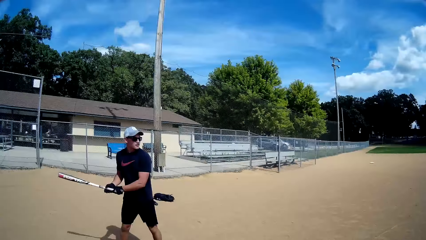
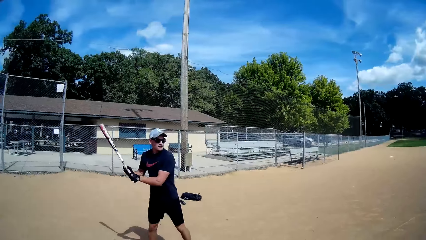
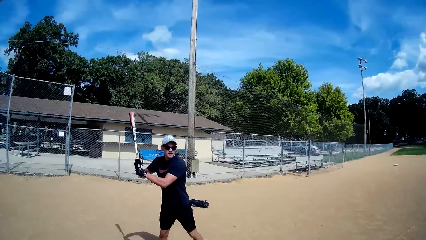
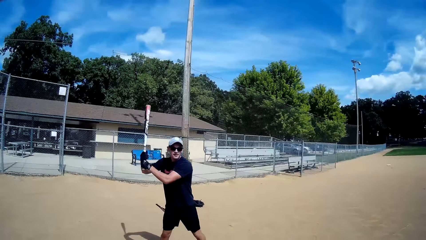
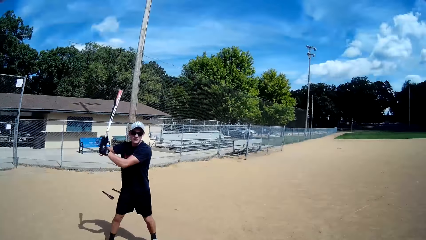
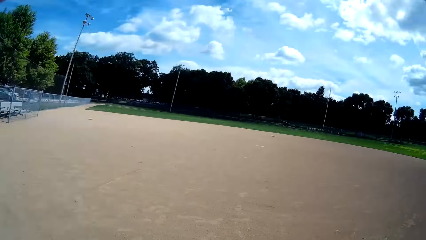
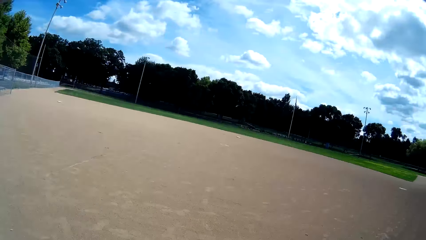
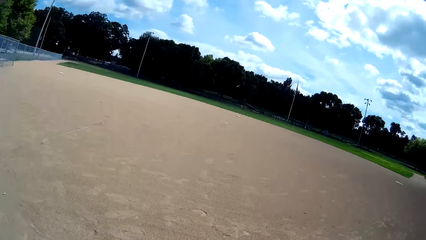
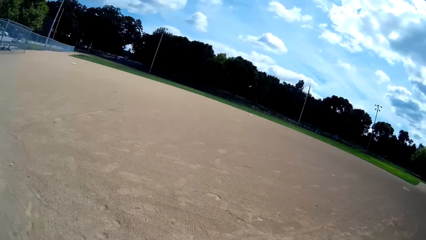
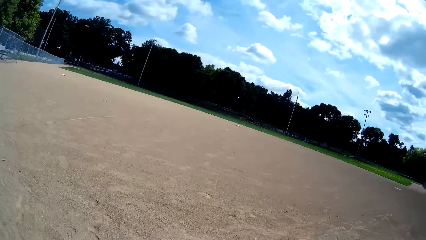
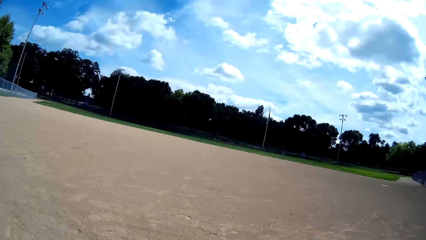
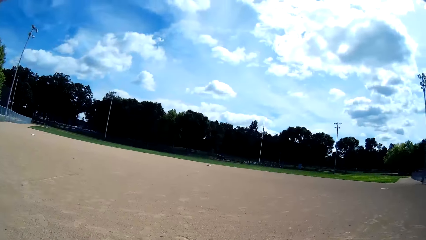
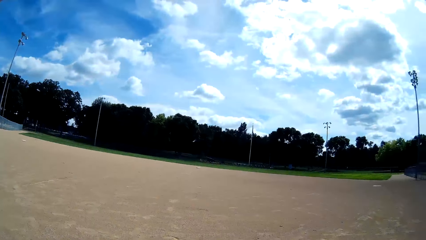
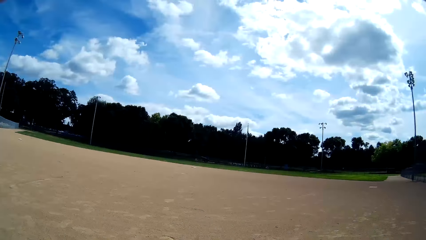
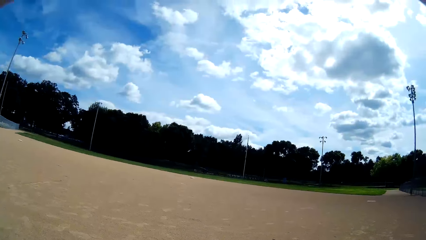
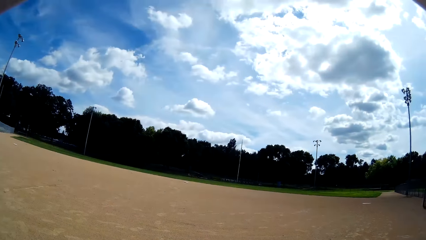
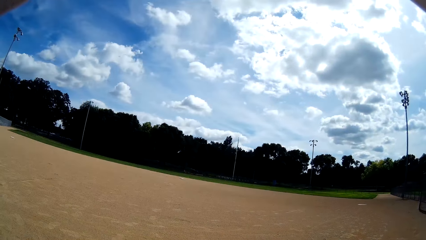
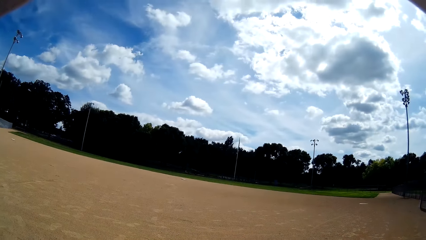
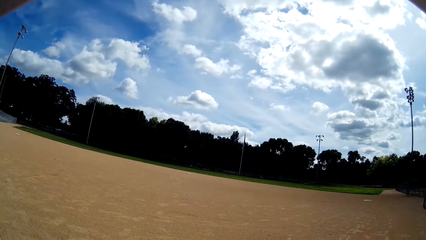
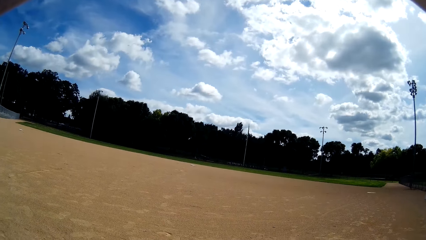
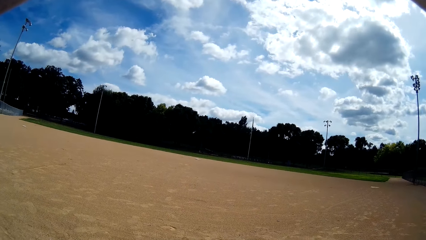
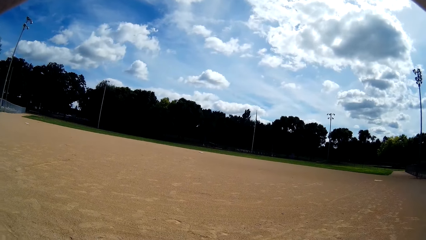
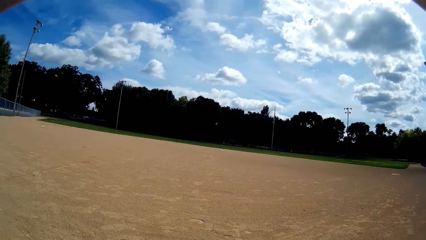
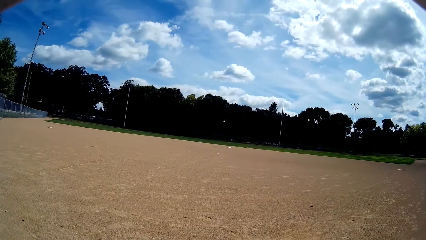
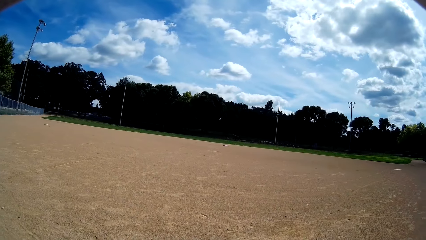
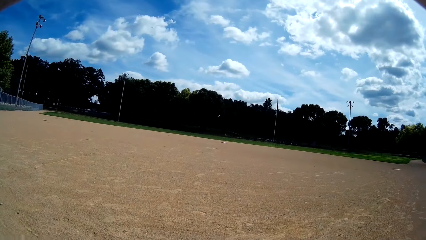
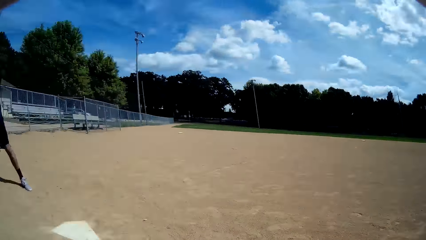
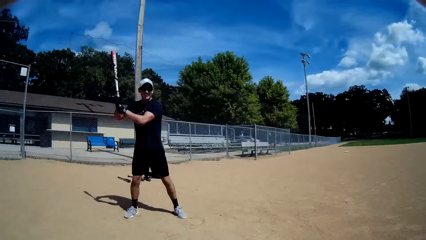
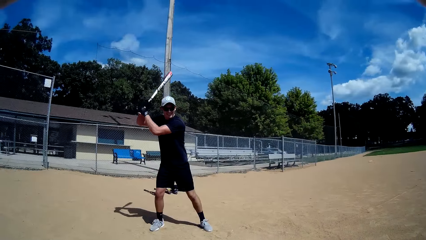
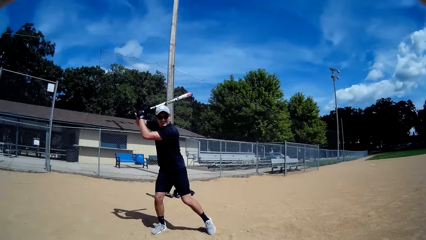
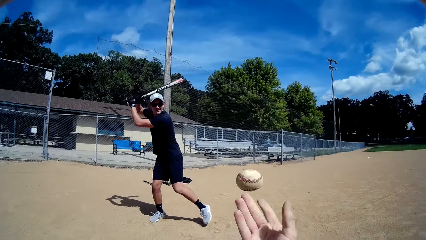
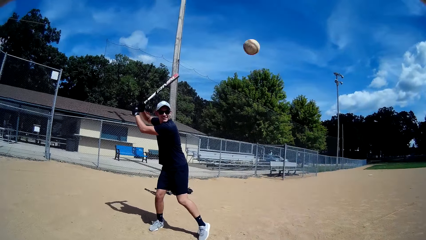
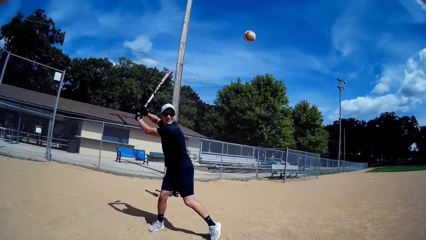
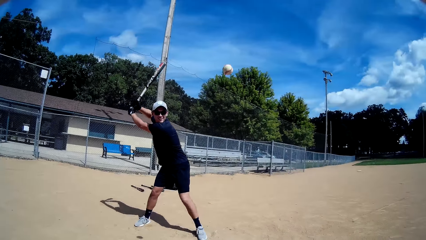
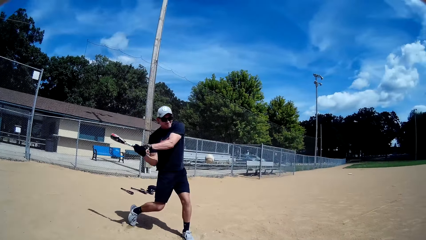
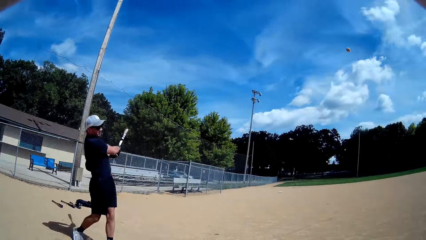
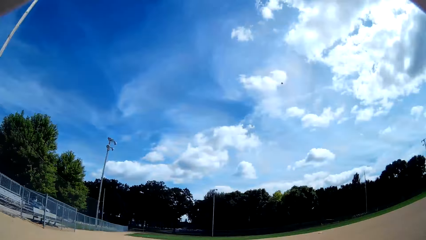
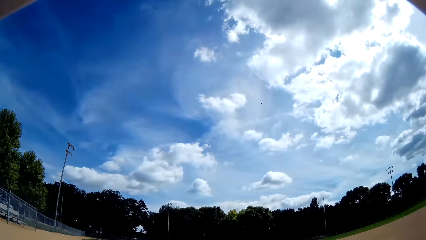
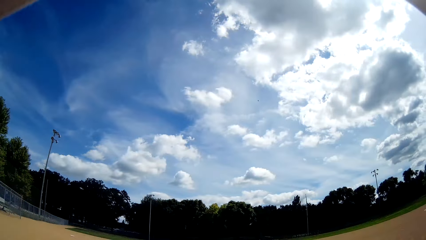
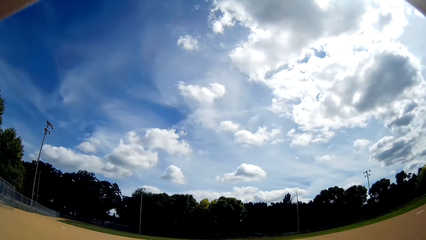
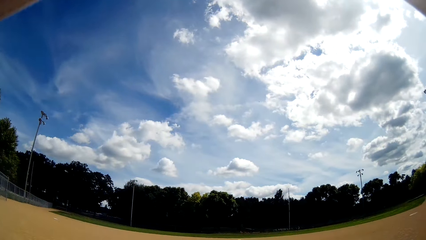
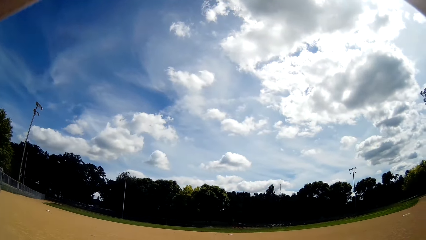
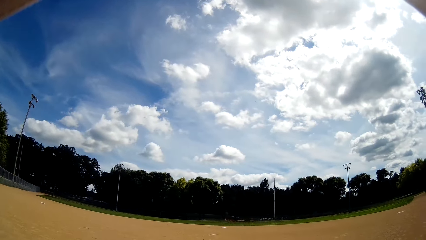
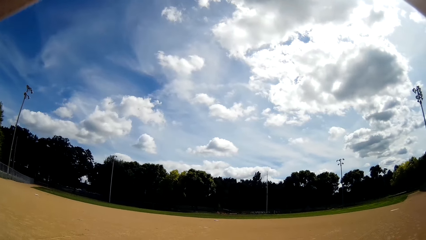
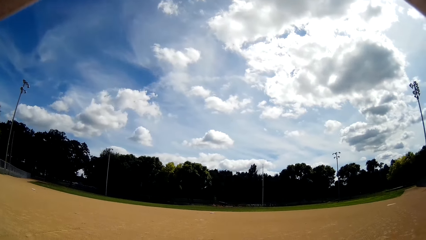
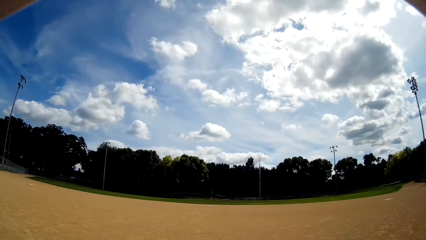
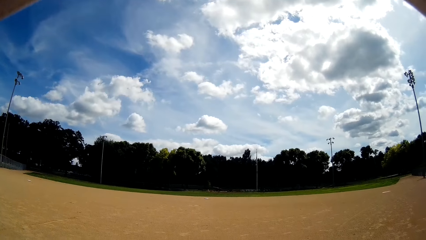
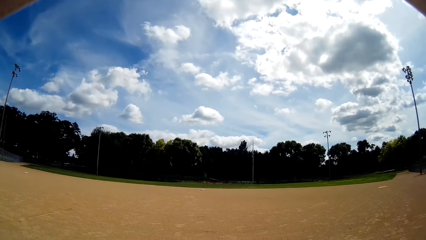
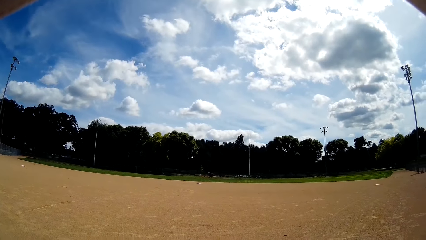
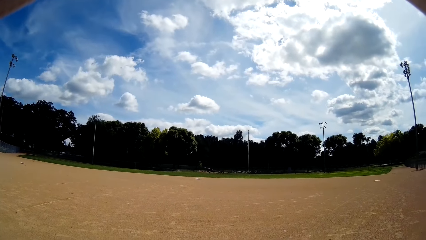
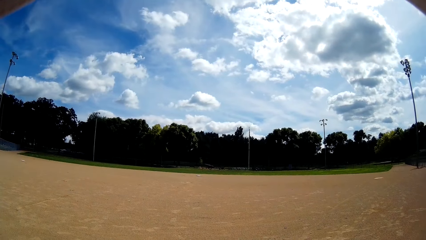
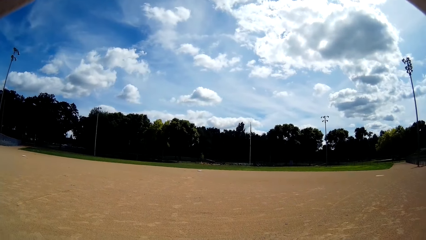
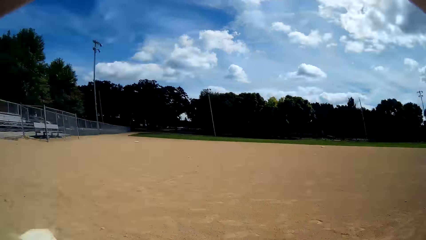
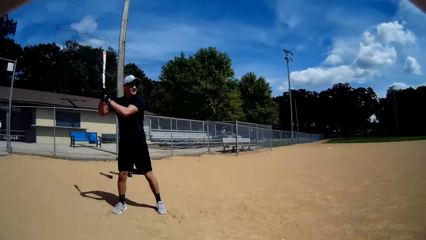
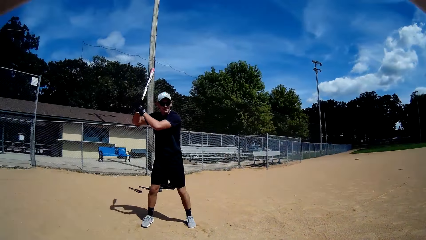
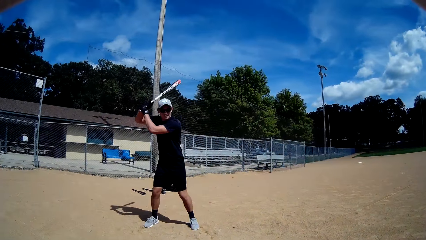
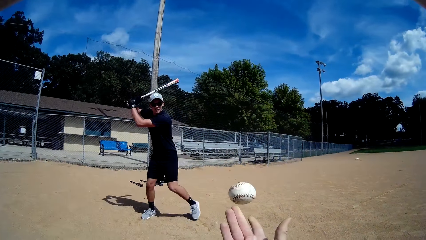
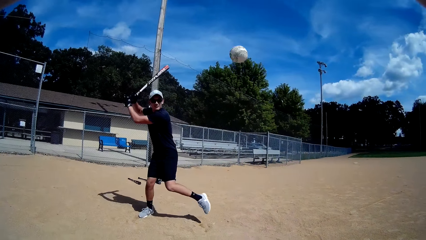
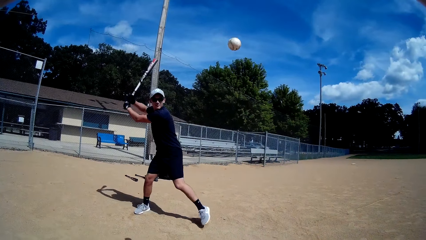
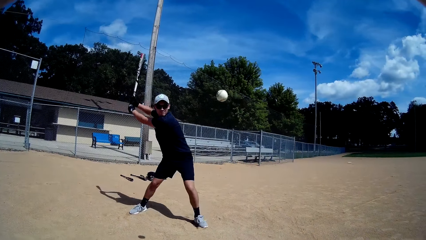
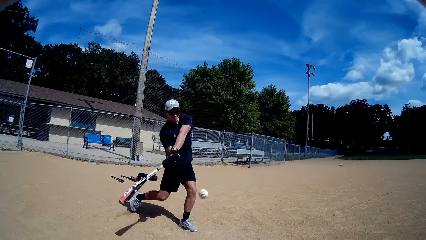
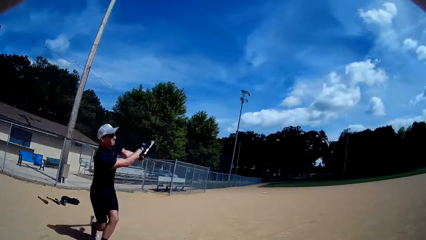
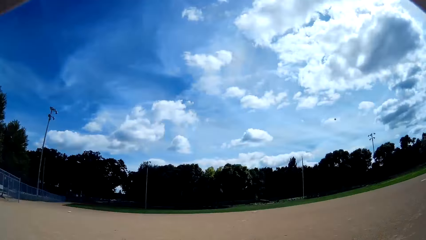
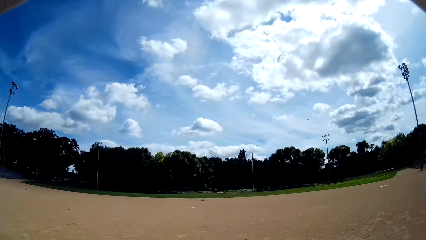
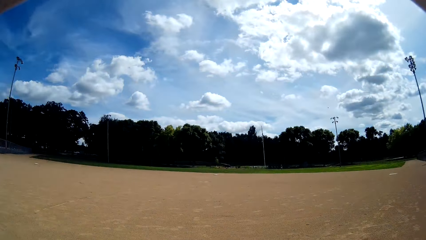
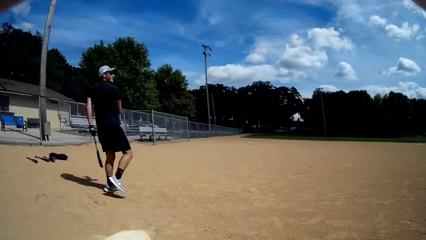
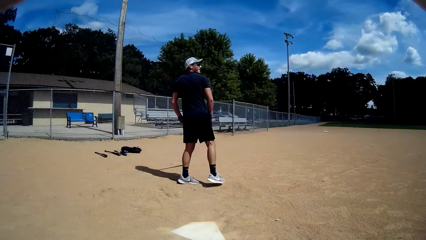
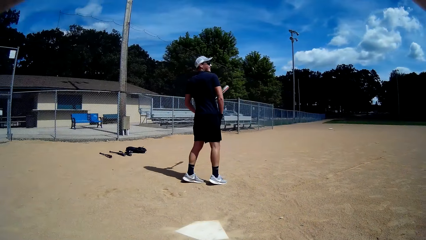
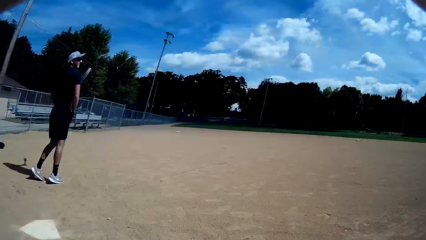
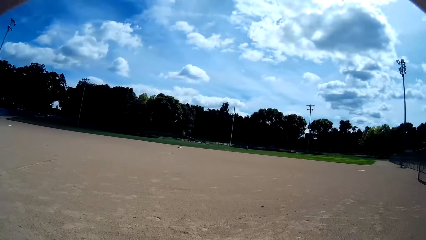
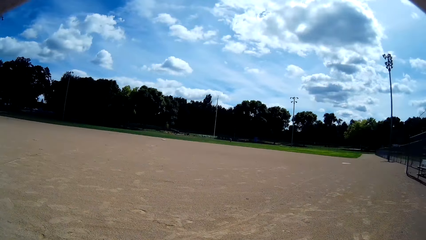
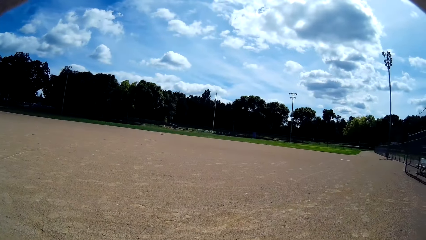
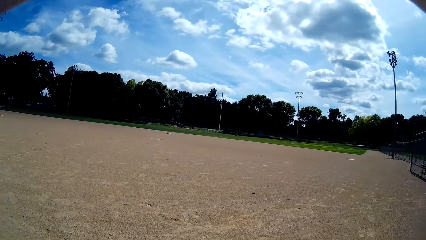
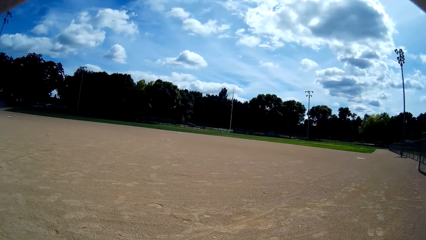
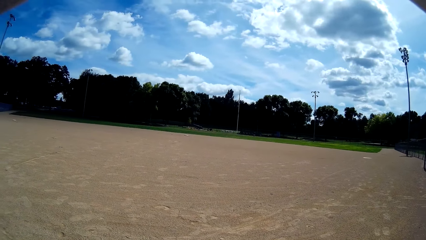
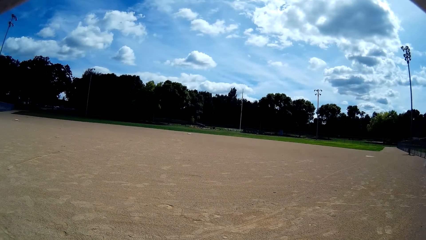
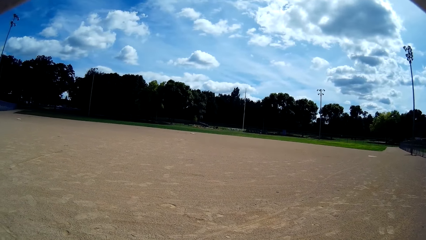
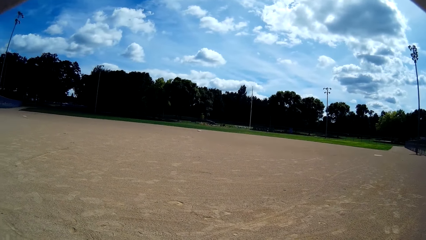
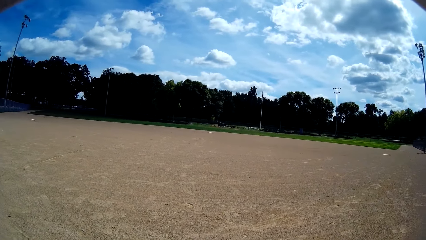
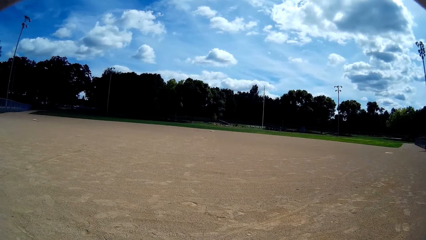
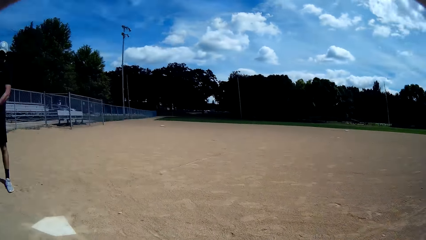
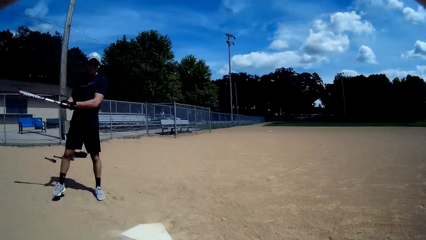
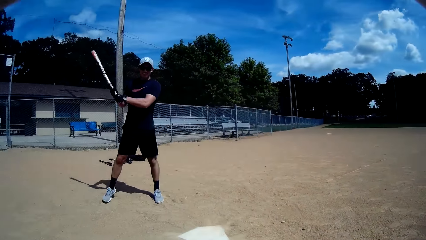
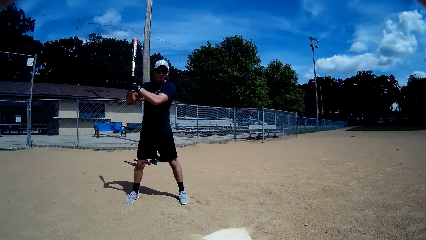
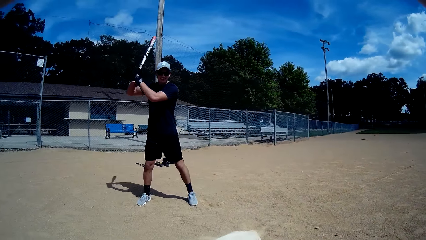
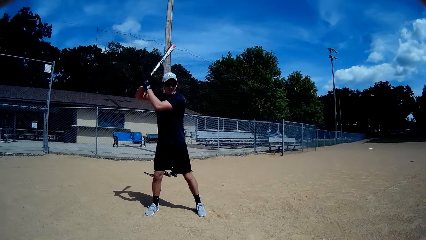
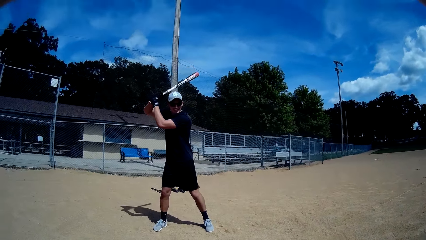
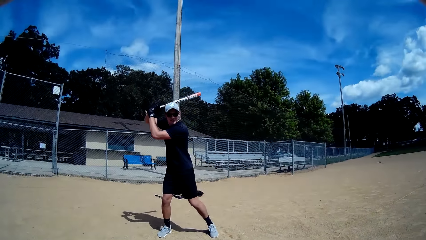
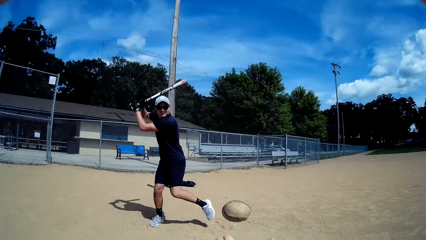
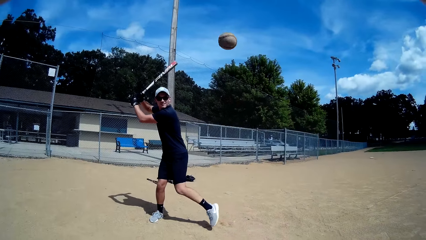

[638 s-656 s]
A man lifts the baseball bat. The camera wearer looks at the man. The man looks at the camera wearer. The camera wearer looks around. They speak to a person. They look at the man. They throw a baseball to the man. The man lifts the baseball bat. The man hits the baseball with the bat. The camera wearer looks at the baseball bat. They look at the man. The man looks at the camera wearer. The camera wearer throws a baseball to the man. The man hits the baseball with the bat. The camera wearer looks at the baseball bat. They speak to the man. They look at the man. They look around. The man speaks to the camera wearer. The camera wearer looks at the man. The man lifts the baseball bat and looks at the camera wearer.
